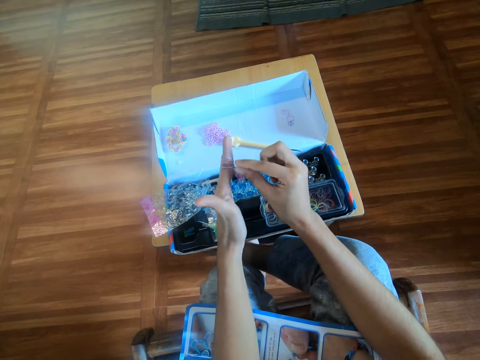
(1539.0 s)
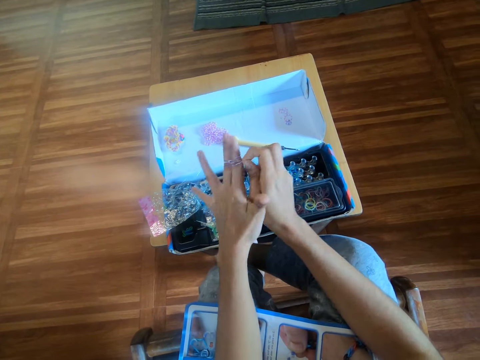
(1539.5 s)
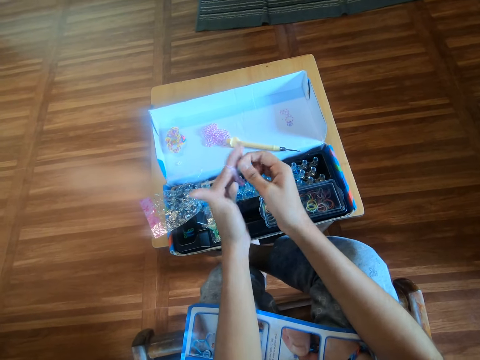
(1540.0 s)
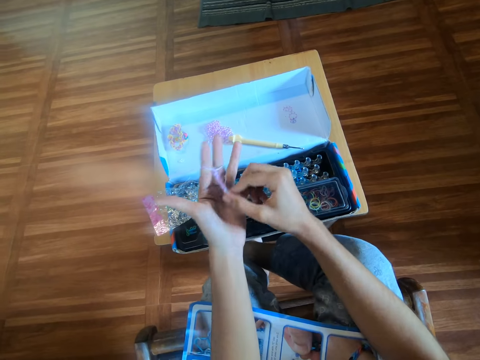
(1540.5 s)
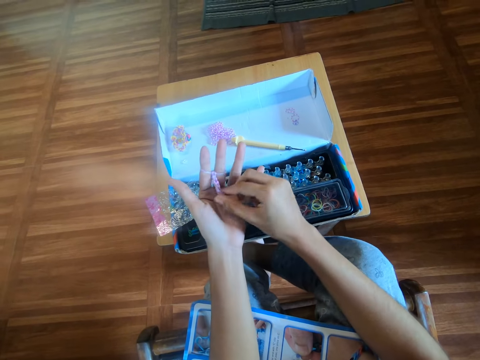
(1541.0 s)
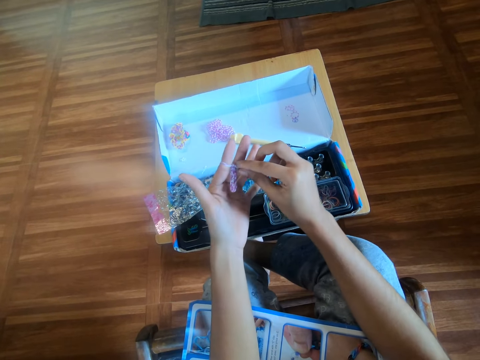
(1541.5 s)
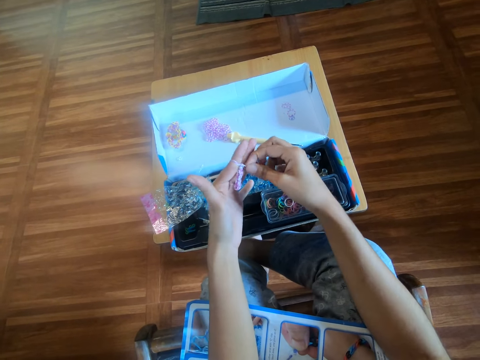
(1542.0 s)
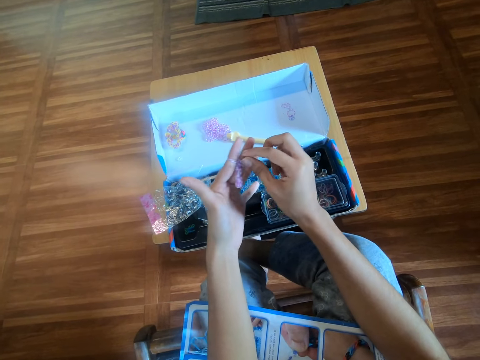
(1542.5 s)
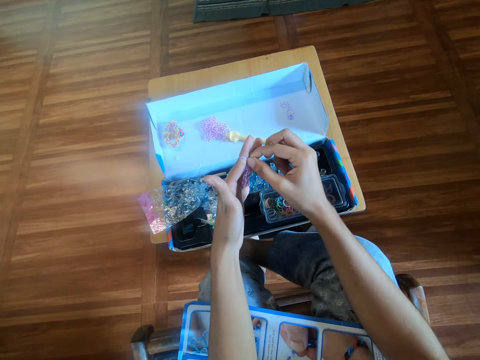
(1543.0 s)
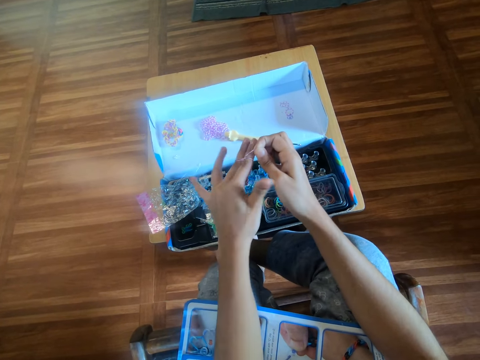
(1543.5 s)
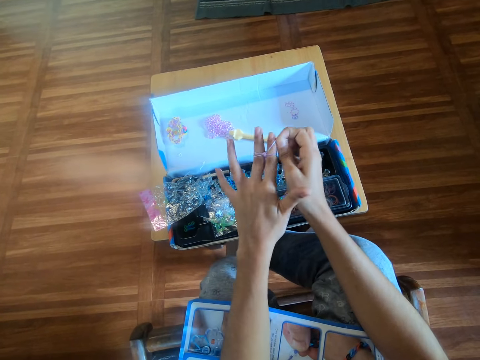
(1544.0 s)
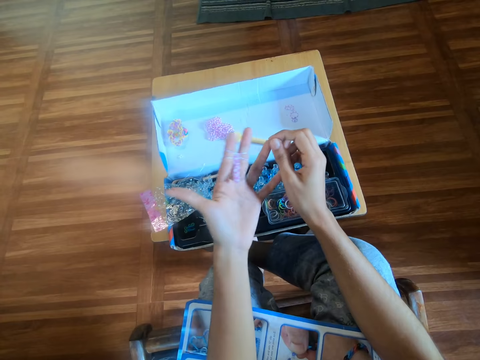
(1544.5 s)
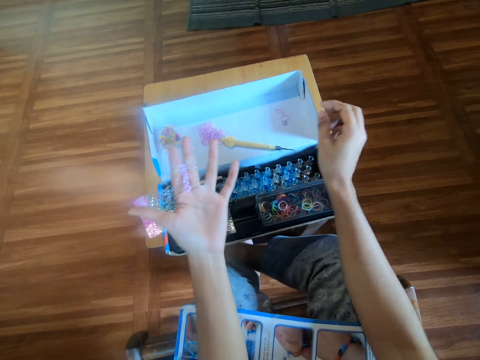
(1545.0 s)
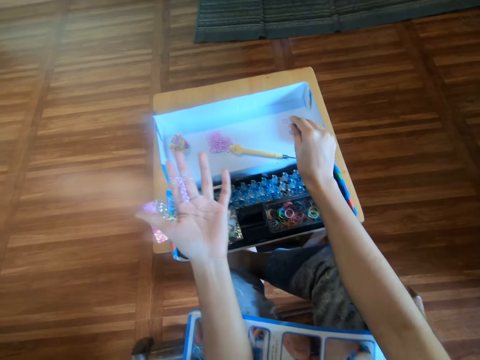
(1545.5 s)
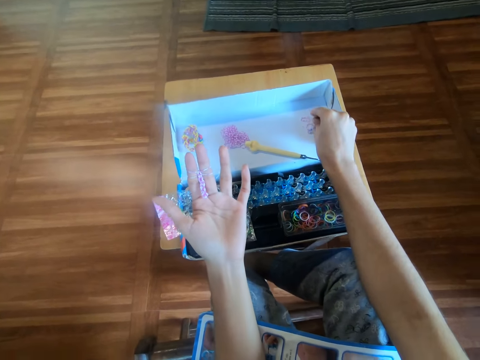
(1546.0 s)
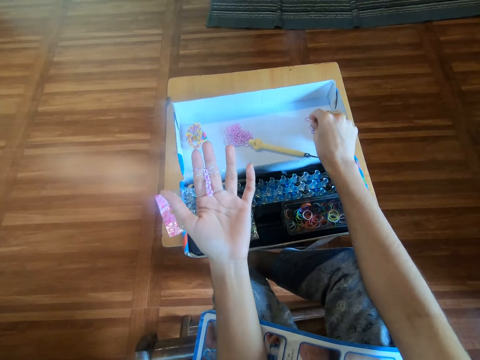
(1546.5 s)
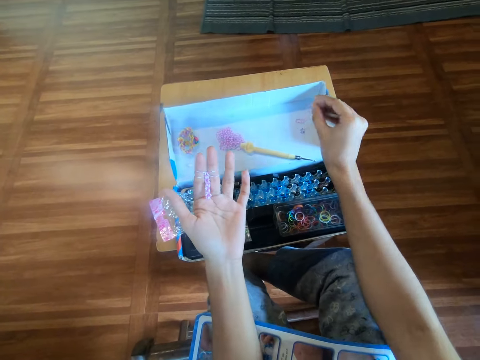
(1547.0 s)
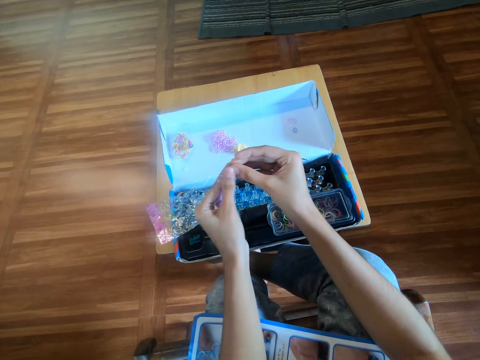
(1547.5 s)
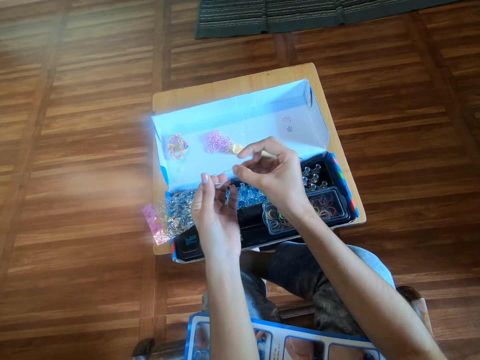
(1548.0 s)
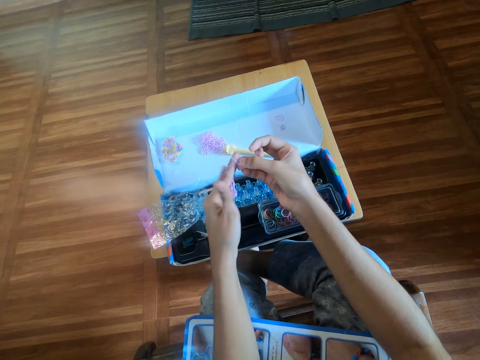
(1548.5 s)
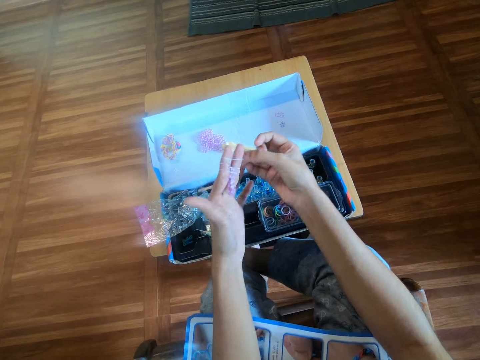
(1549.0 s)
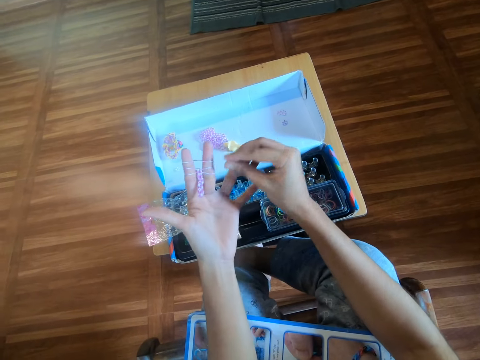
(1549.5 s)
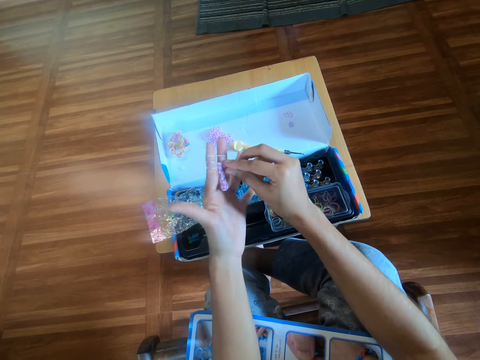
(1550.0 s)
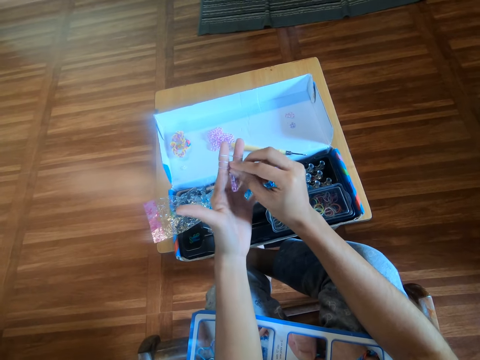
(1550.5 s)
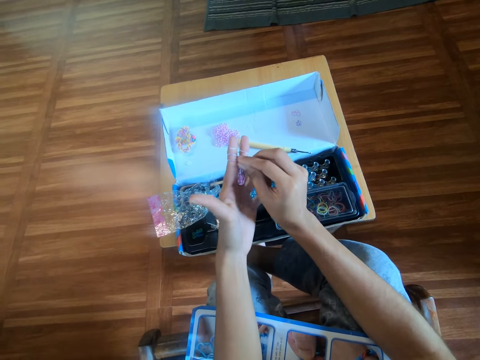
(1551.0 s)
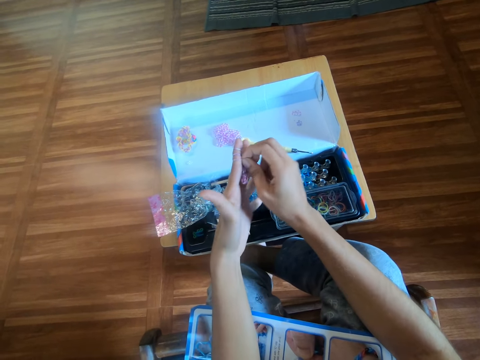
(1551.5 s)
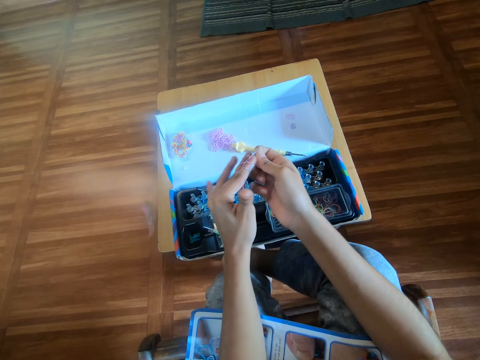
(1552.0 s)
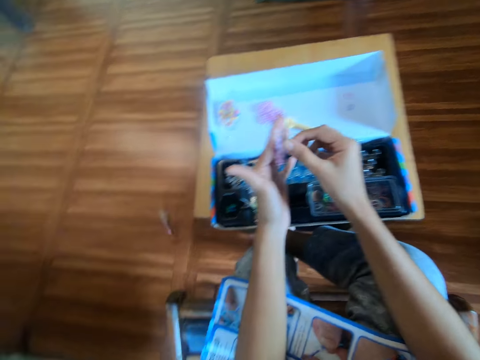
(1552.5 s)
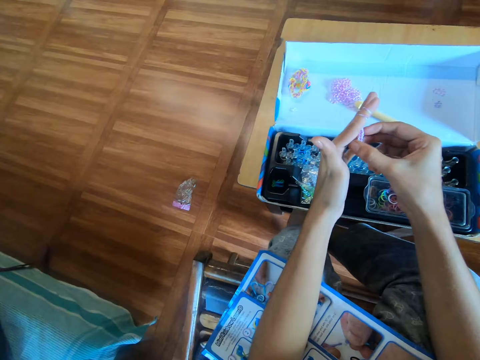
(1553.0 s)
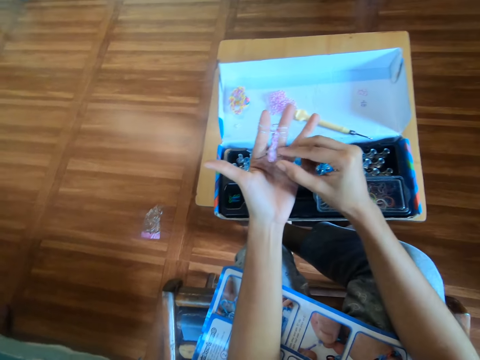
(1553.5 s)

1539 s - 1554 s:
The camera wearer pulls a rubber band pattern on the hand. She makes the rubber band pattern. She picks a rubber band from the carton box with her right hand. She wears the rubber band around her left hand. She crafts the rubber band with her right hand.

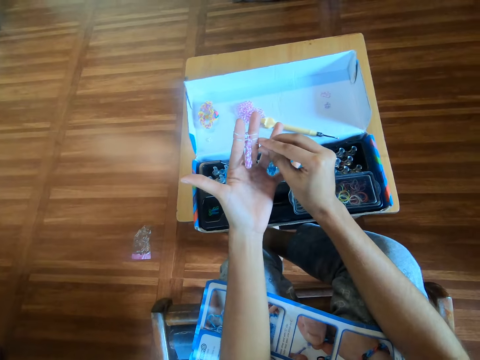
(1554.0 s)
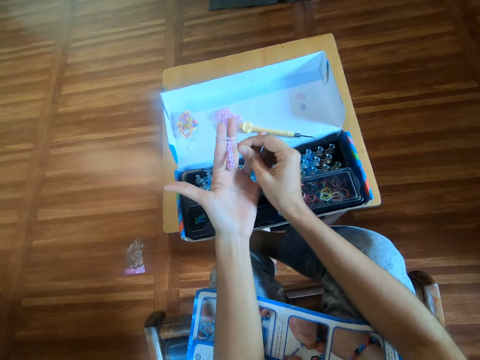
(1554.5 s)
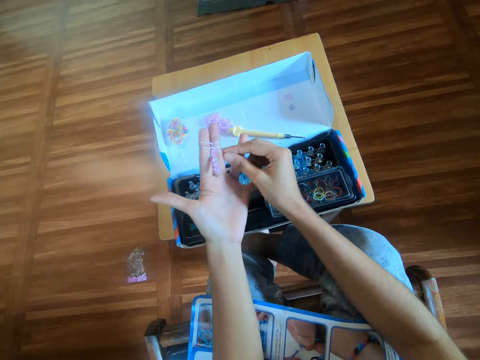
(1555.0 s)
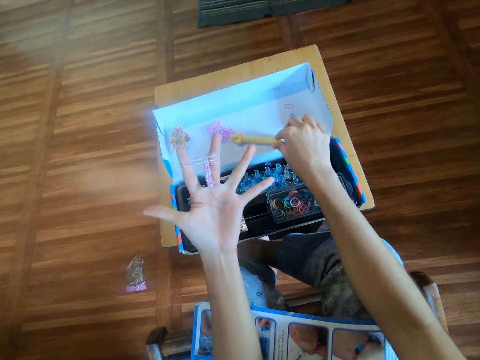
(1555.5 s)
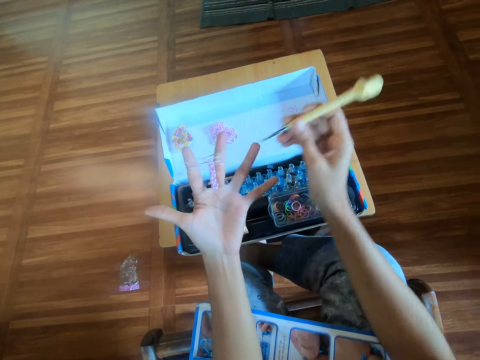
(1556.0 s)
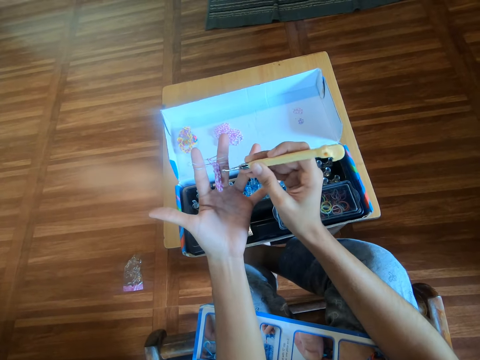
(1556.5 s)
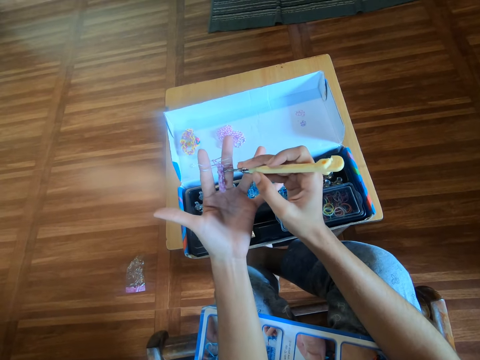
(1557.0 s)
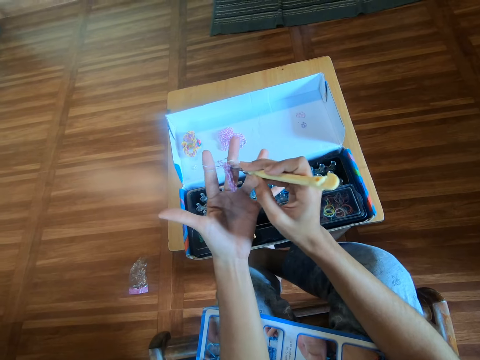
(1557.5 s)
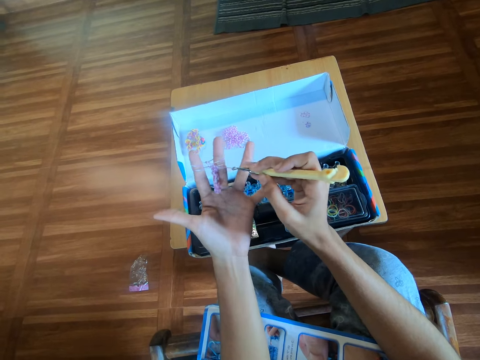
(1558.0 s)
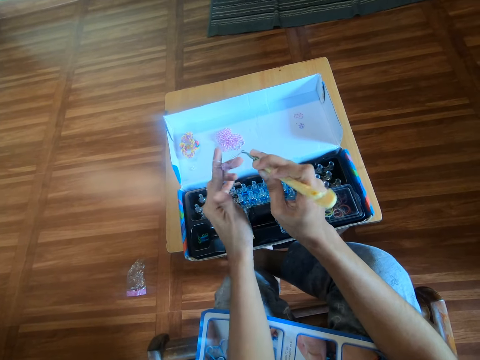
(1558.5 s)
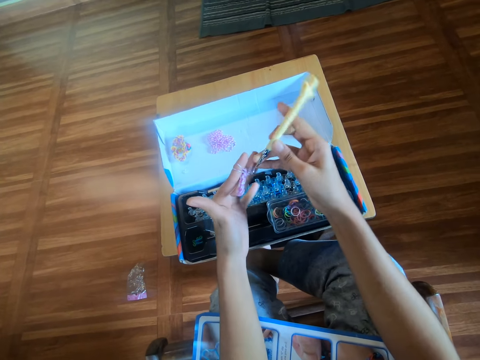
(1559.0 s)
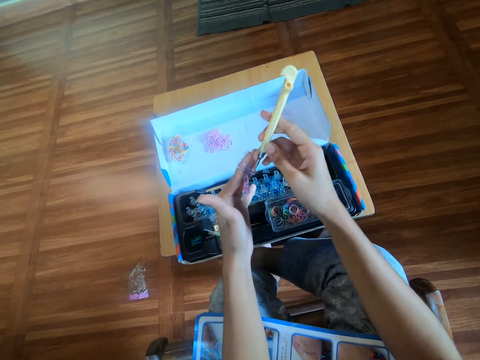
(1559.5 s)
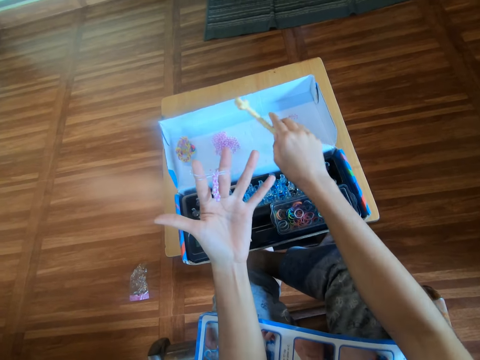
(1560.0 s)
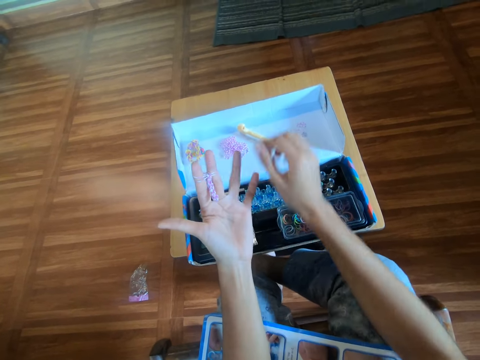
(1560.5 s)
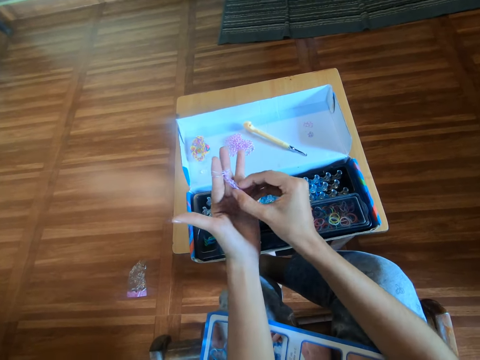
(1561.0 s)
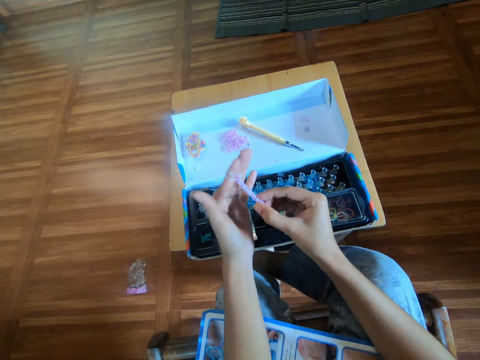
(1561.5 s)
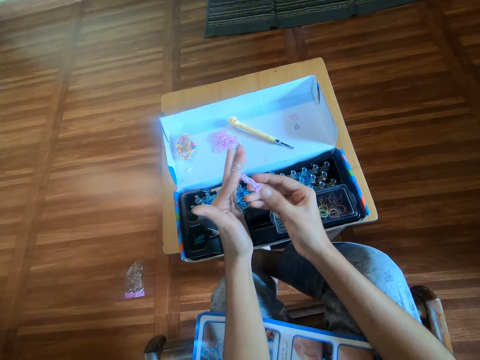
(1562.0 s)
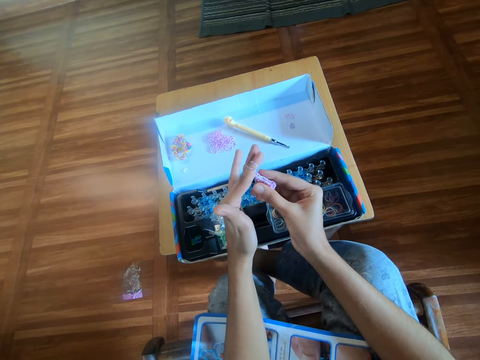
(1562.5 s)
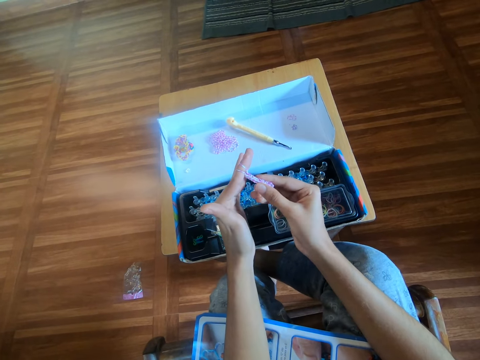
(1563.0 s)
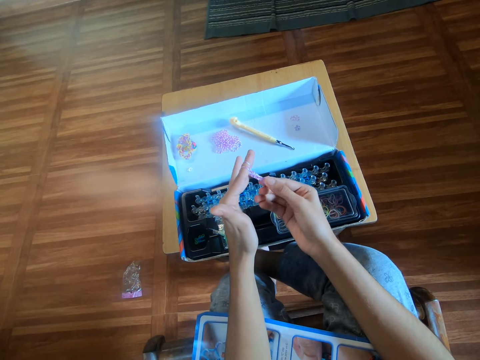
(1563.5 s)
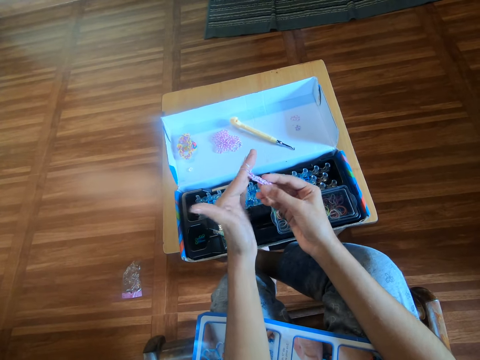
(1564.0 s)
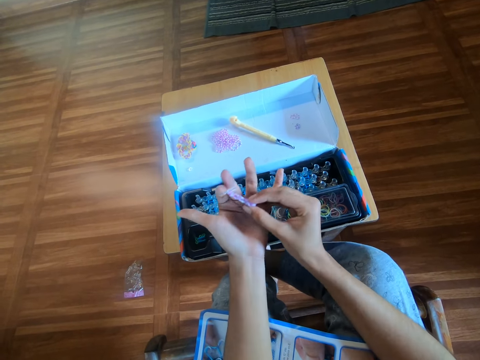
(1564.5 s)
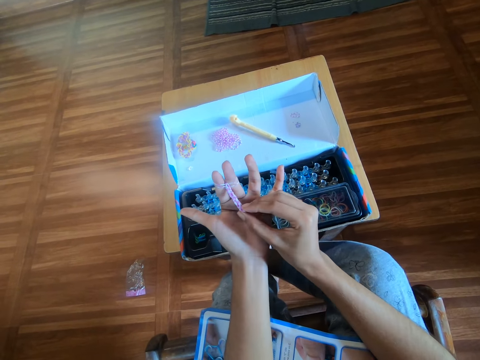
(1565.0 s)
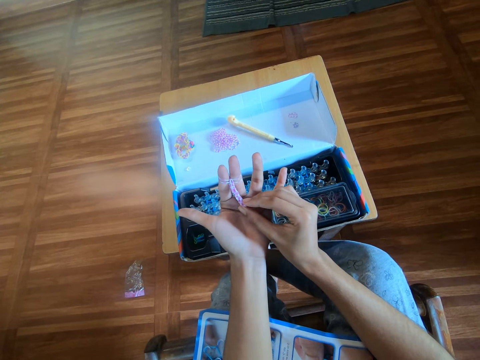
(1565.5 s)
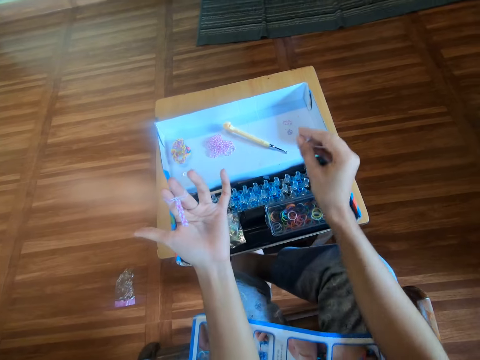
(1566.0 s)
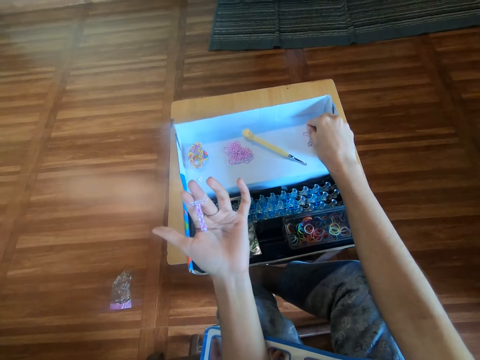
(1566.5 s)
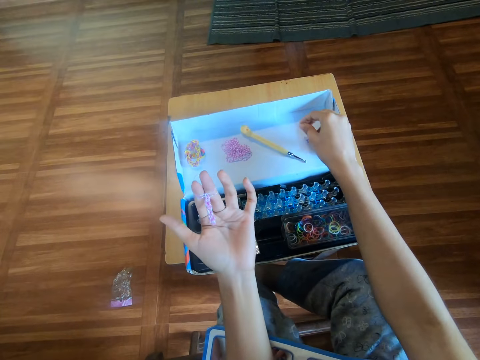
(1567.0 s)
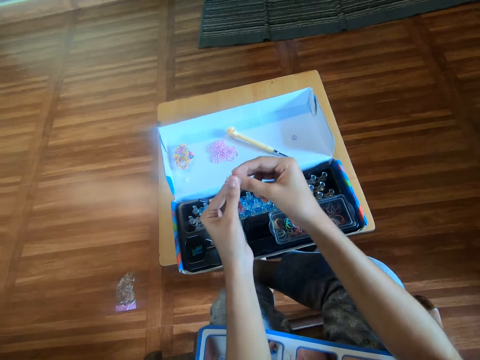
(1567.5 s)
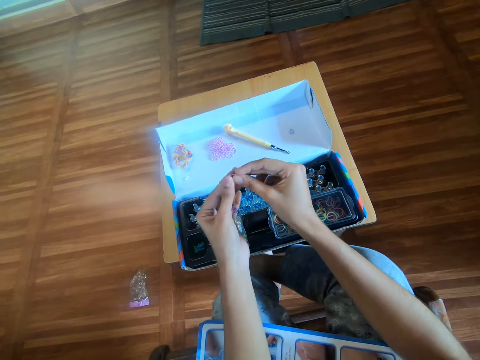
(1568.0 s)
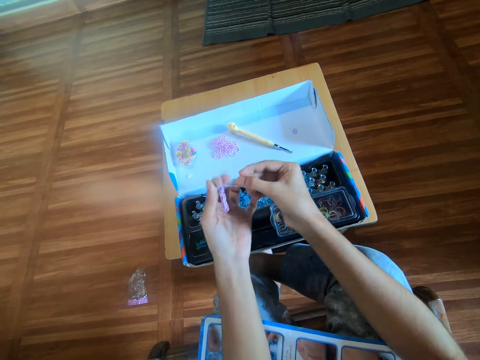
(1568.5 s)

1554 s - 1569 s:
The camera wearer picks the loom hook or crochet hook from the carton box with her right hand. She straightens the rubber band craft with the loom hook. She hooks the rubber band pattern with the crochet hook. She drops the loom hook on the carton box with her right hand. She pulls the rubber band pattern on the hand. She looks at the rubber band pattern on the left hand. She picks a rubber band from the carton box with her right hand. She makes the rubber band pattern. She wears the rubber band around her left hand.
